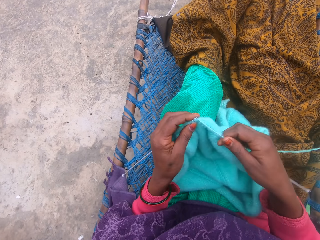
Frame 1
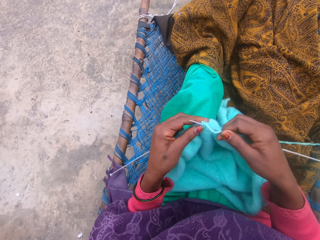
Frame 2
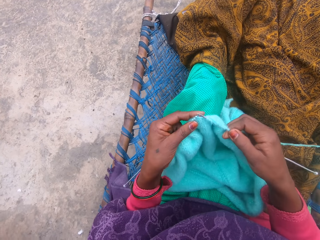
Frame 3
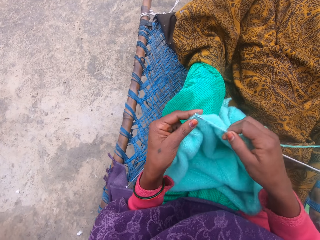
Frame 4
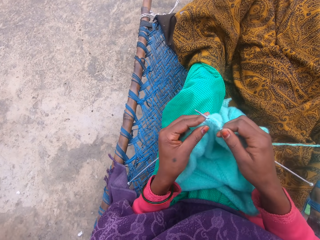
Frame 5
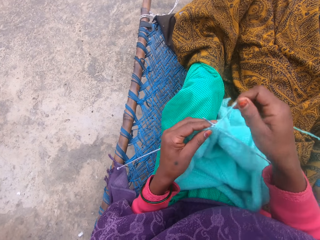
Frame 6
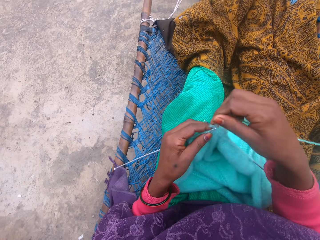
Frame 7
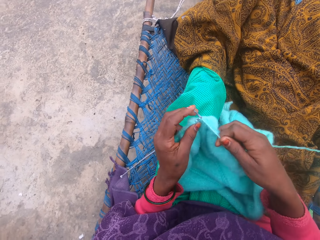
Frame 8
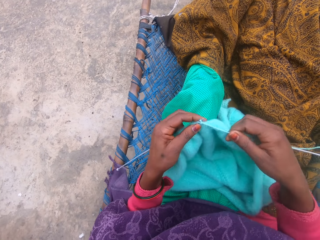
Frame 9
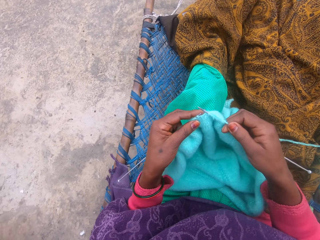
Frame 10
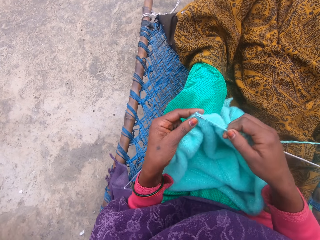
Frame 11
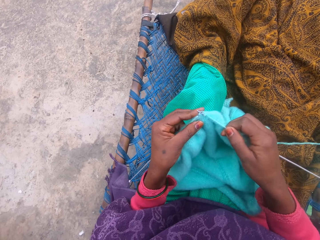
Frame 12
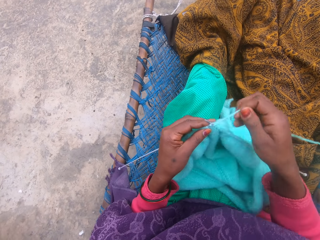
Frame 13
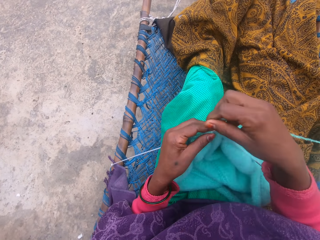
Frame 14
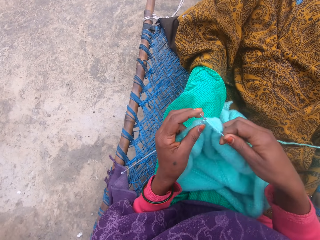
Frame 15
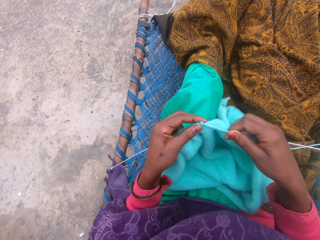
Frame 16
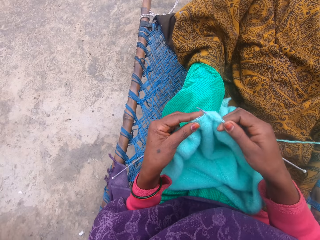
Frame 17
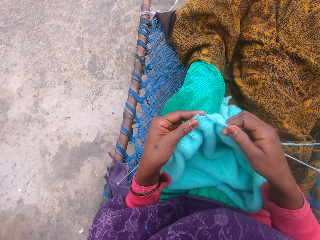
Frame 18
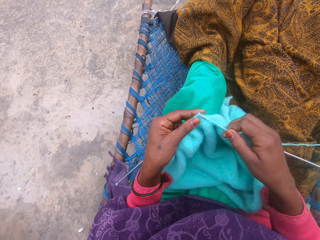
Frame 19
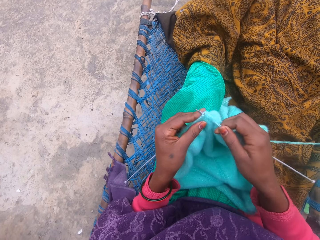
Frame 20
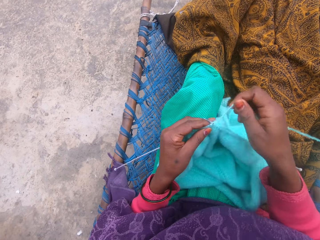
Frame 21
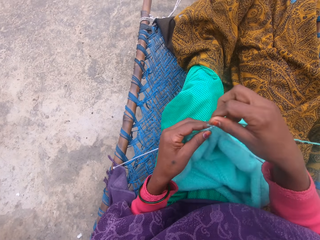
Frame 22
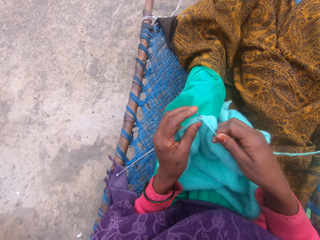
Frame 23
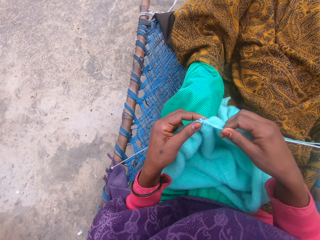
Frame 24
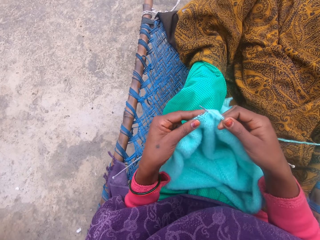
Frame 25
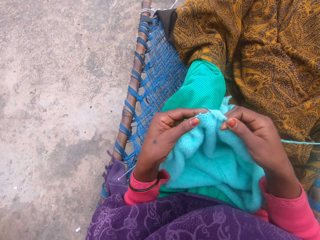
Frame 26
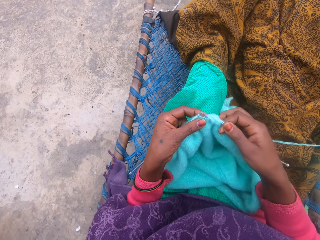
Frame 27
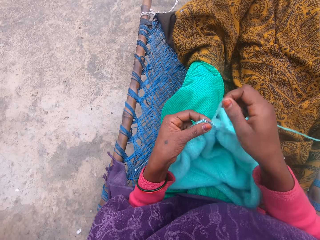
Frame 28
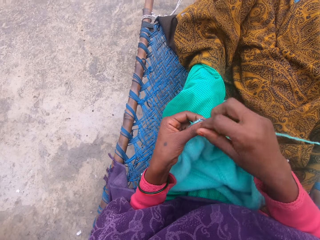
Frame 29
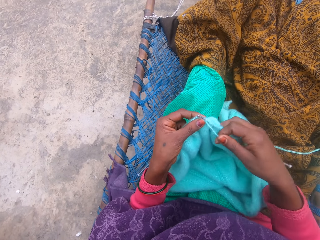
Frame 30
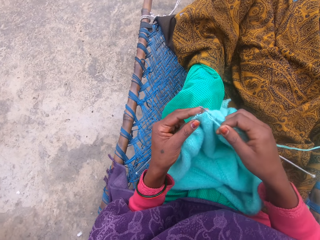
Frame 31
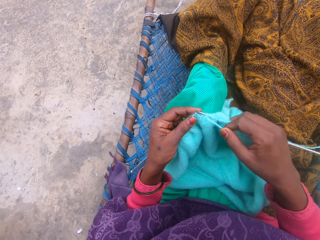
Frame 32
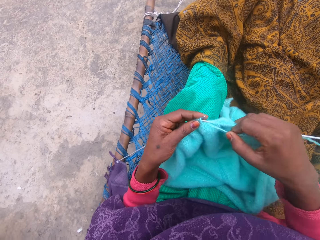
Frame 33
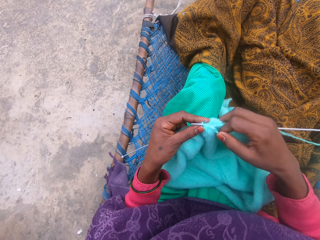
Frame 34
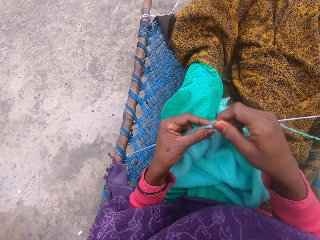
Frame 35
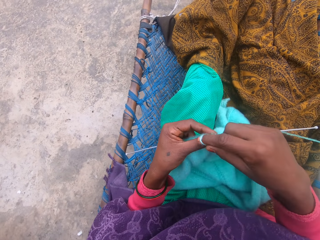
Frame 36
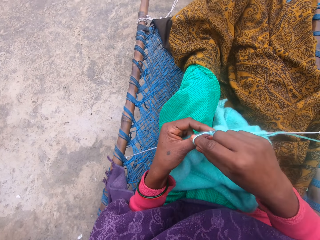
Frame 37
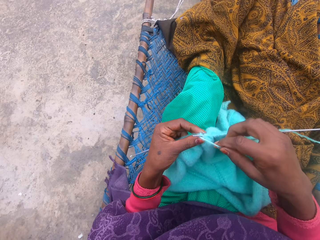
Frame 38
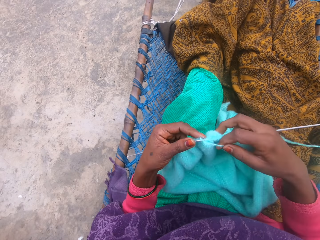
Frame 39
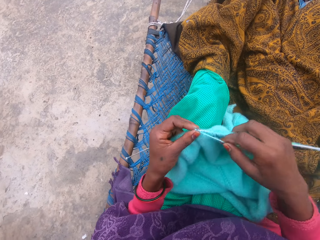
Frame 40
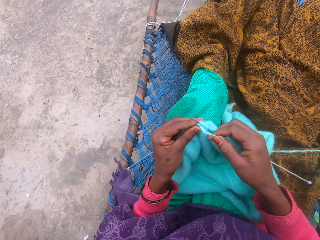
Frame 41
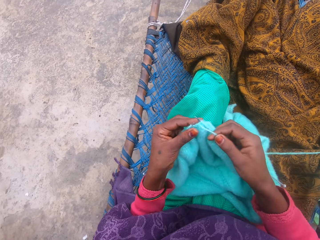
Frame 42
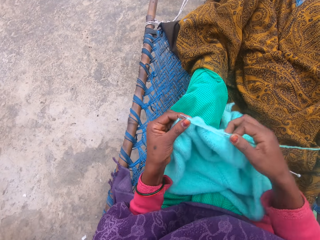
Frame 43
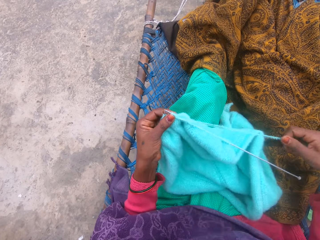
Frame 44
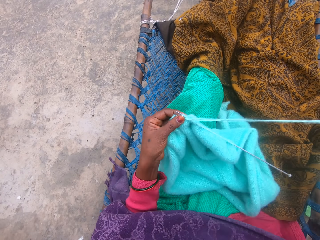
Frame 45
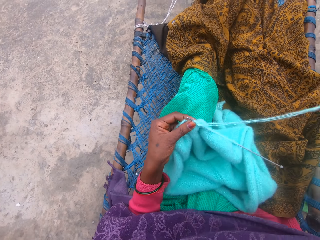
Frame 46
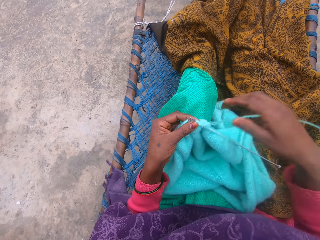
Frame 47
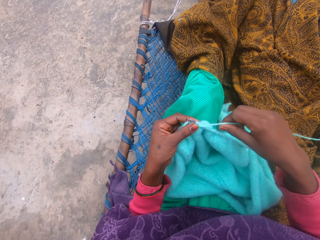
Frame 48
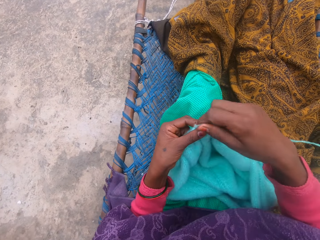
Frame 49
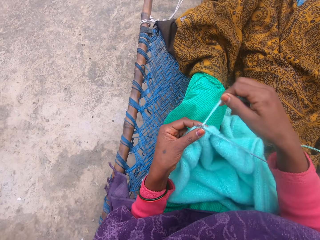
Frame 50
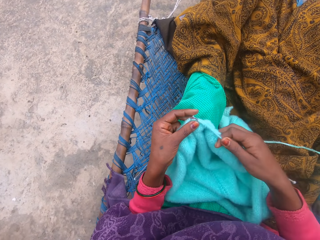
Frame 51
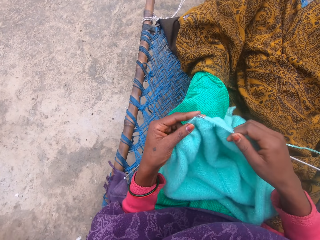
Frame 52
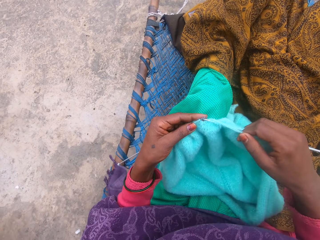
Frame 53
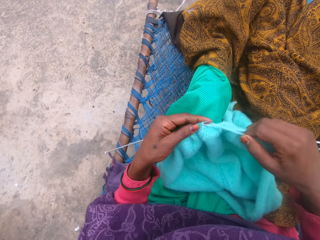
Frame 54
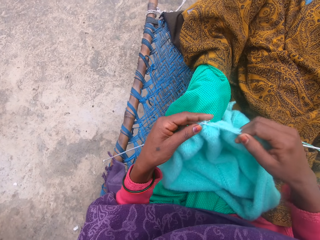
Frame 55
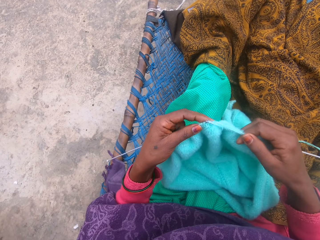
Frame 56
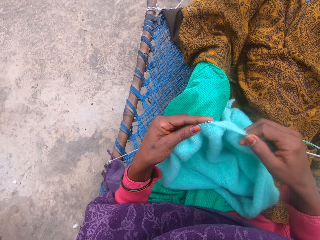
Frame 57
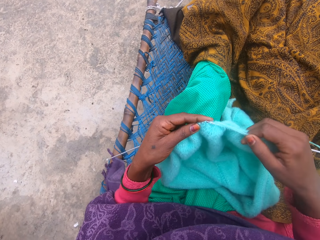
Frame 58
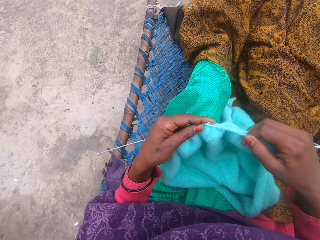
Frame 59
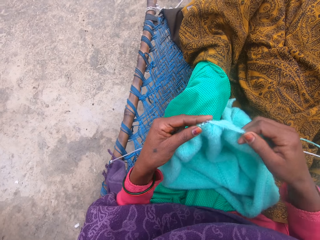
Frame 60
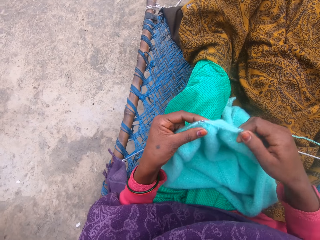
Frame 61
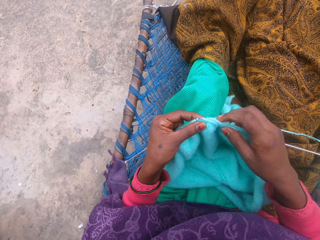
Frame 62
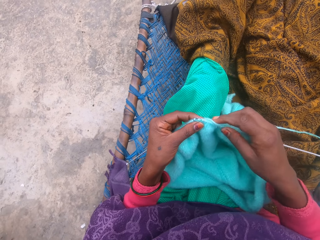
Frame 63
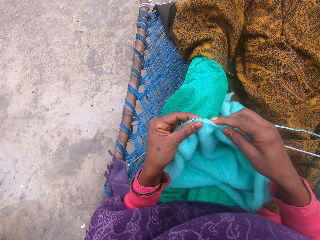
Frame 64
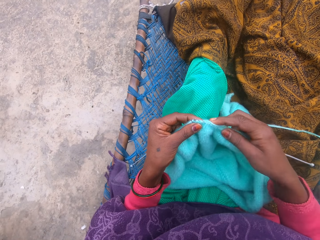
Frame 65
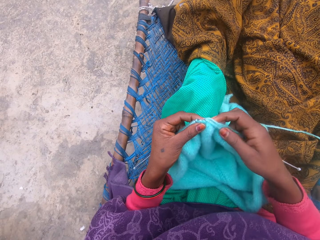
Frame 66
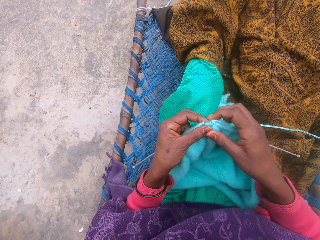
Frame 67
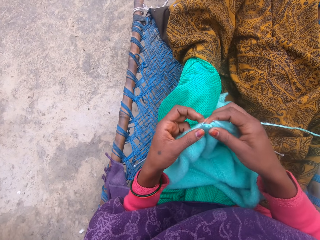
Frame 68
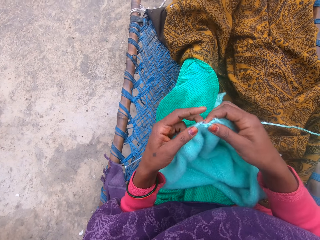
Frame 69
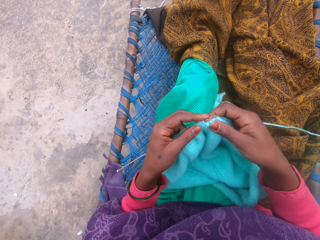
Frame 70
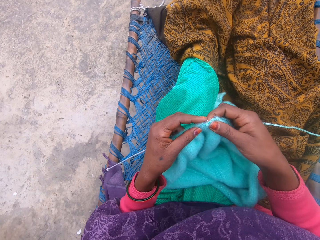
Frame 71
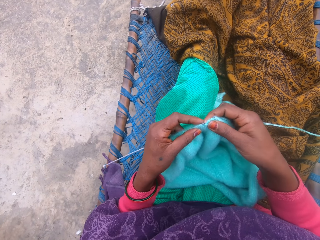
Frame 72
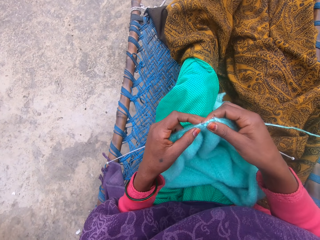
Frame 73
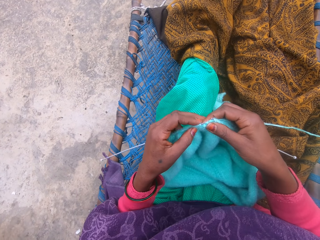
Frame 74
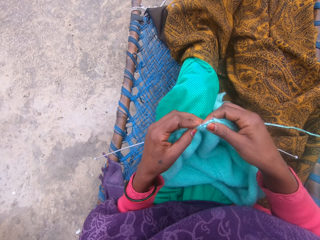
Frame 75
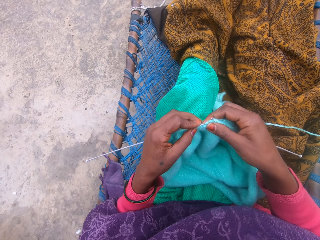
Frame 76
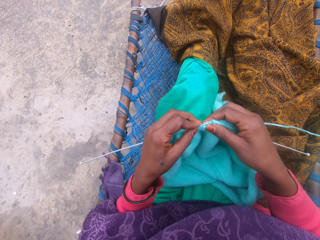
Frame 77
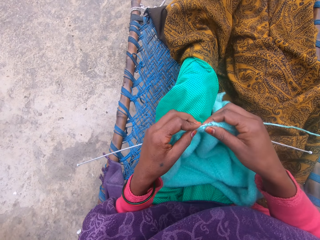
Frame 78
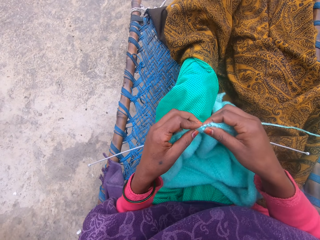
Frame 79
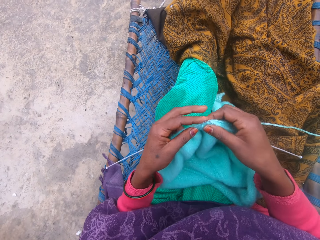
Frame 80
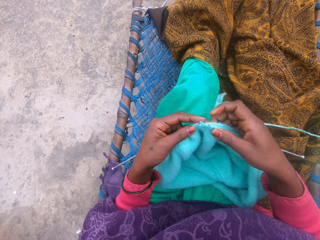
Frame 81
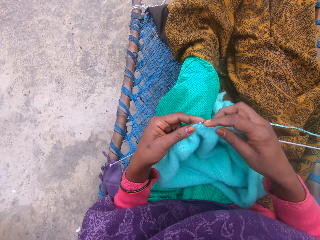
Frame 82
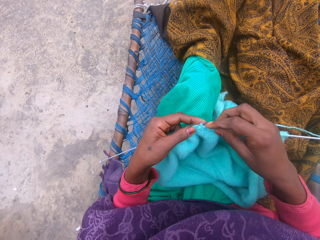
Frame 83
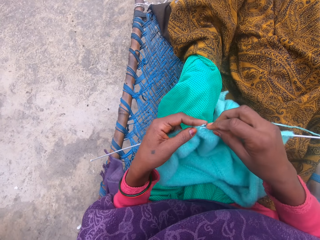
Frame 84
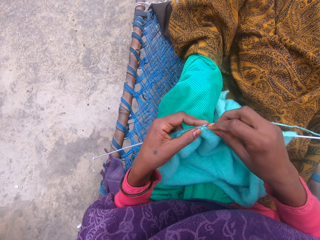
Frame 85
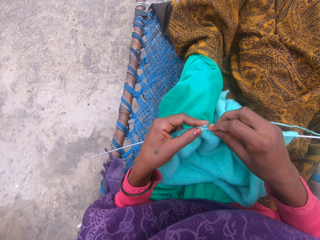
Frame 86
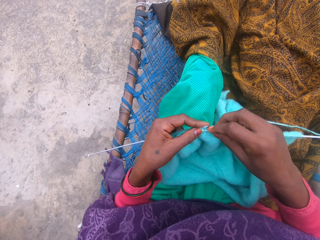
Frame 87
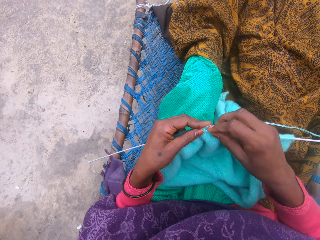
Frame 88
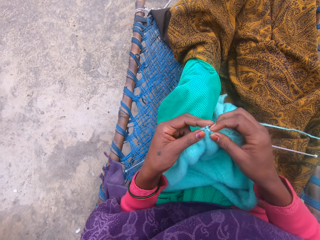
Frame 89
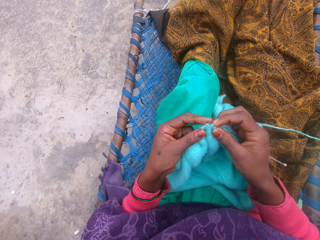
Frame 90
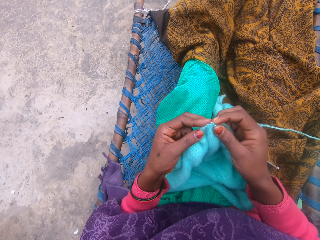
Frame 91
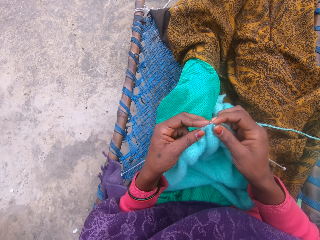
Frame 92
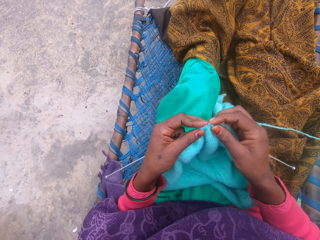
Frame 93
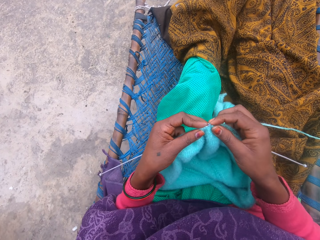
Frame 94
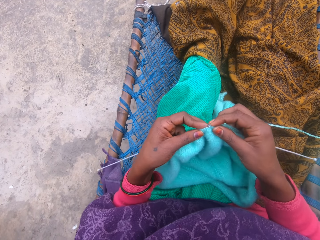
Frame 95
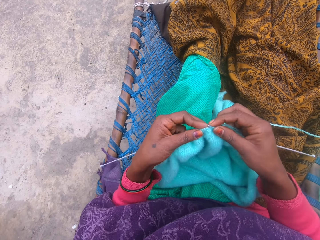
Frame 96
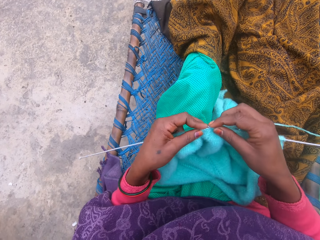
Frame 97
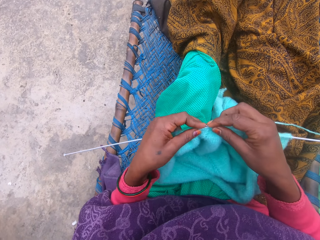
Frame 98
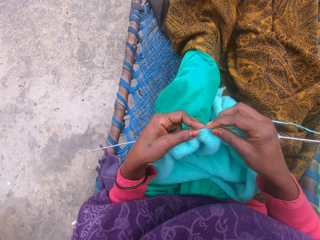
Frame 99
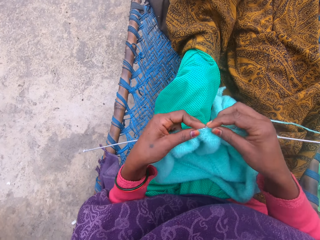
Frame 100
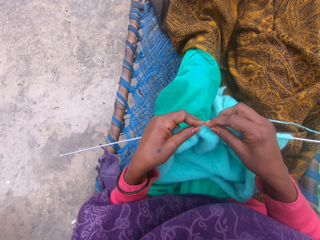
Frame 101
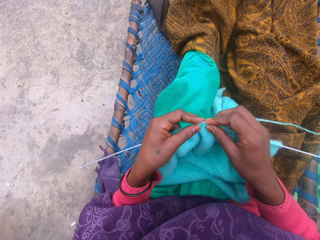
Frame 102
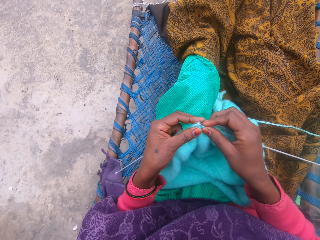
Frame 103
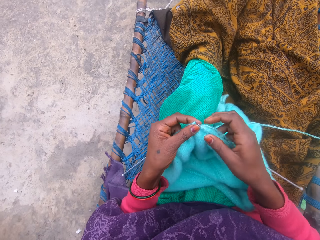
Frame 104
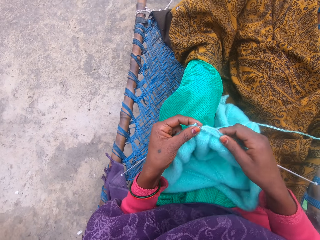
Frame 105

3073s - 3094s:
The camera wearer adjusts the yarn with her right hand. She knits the yarn with the needle. She knits.
